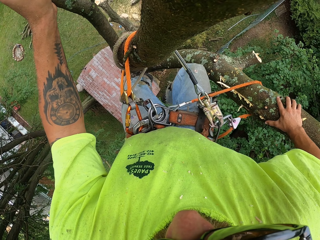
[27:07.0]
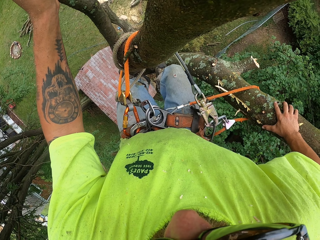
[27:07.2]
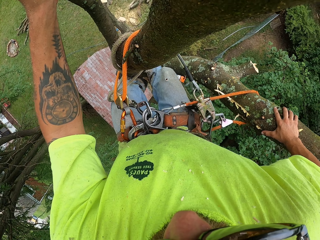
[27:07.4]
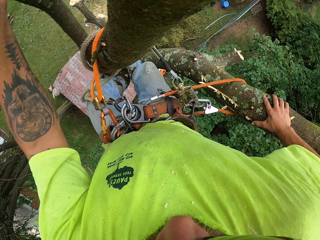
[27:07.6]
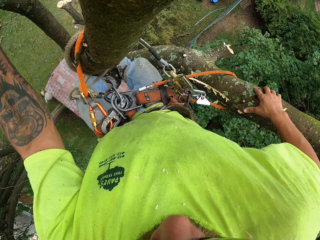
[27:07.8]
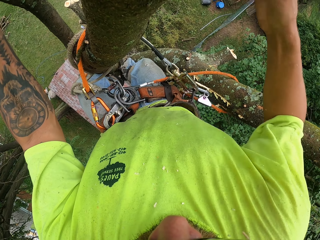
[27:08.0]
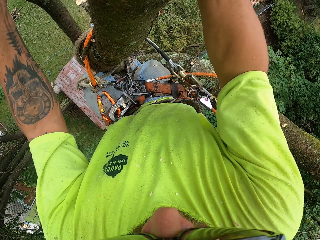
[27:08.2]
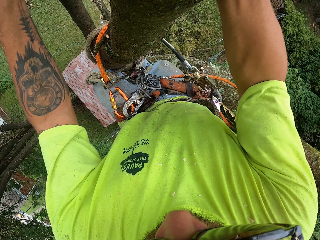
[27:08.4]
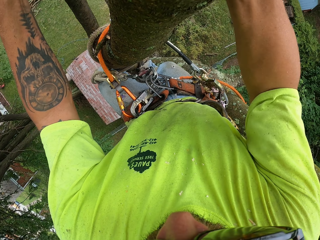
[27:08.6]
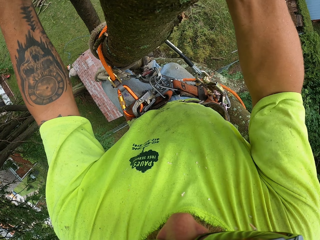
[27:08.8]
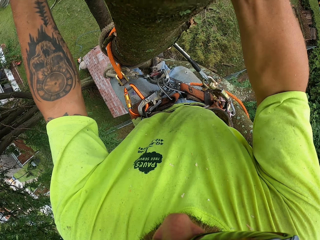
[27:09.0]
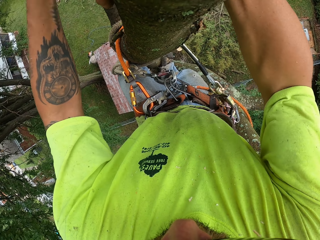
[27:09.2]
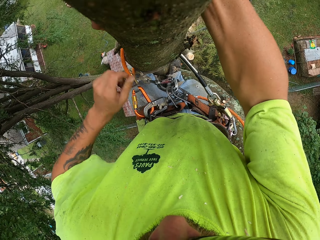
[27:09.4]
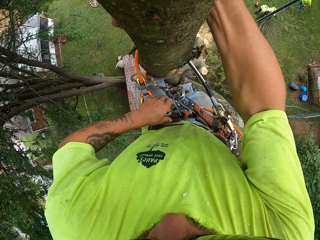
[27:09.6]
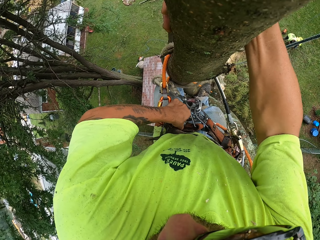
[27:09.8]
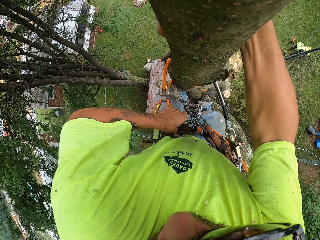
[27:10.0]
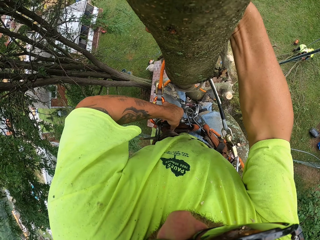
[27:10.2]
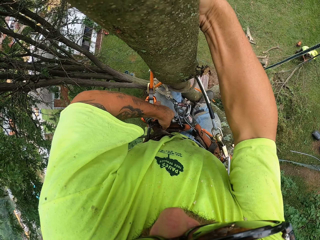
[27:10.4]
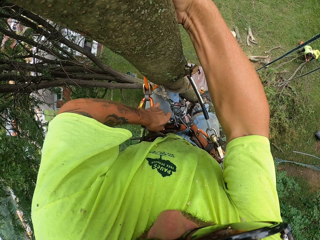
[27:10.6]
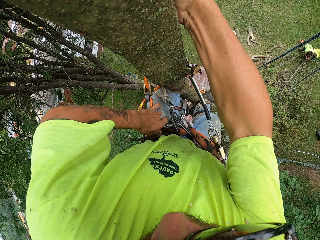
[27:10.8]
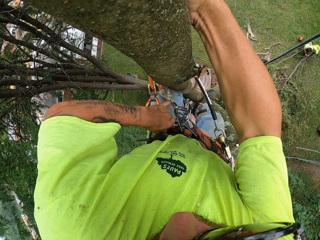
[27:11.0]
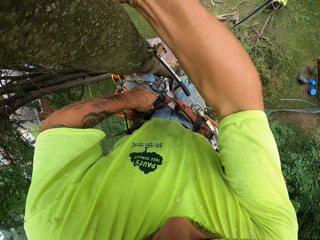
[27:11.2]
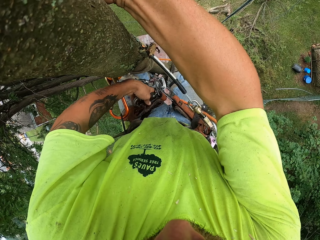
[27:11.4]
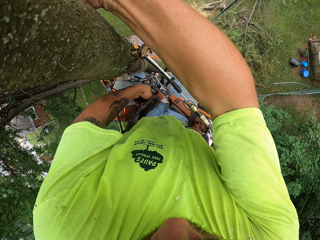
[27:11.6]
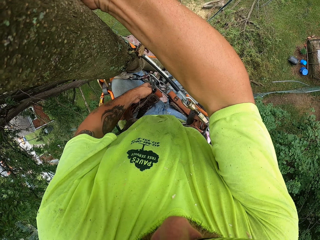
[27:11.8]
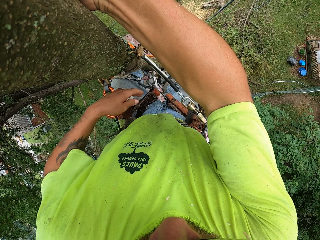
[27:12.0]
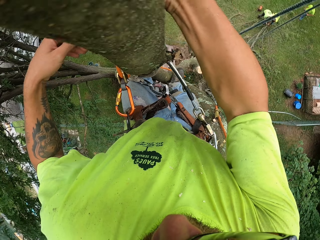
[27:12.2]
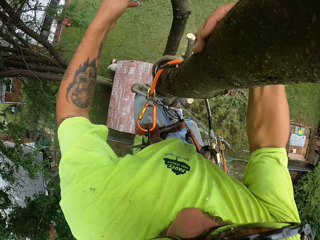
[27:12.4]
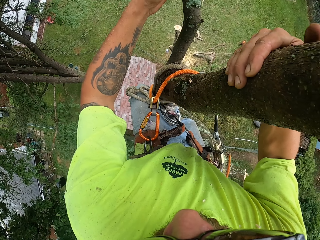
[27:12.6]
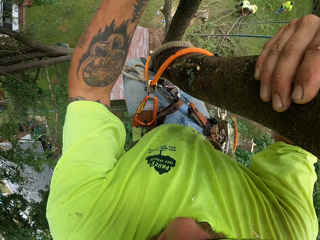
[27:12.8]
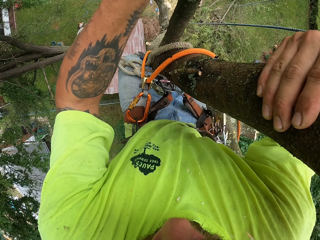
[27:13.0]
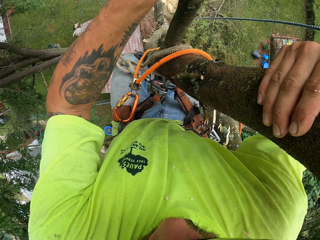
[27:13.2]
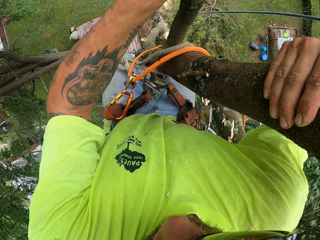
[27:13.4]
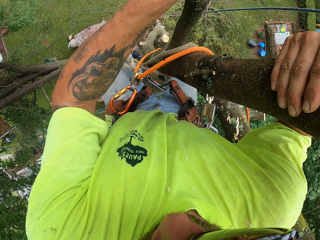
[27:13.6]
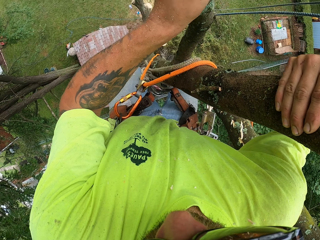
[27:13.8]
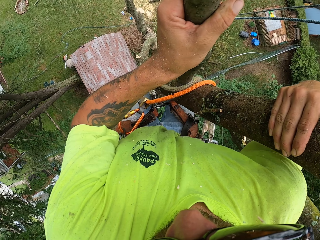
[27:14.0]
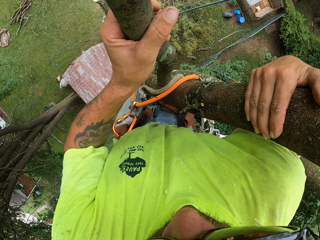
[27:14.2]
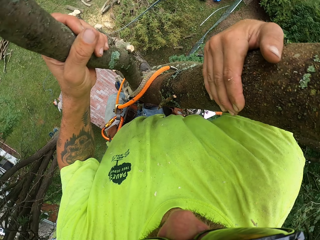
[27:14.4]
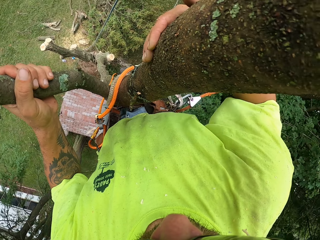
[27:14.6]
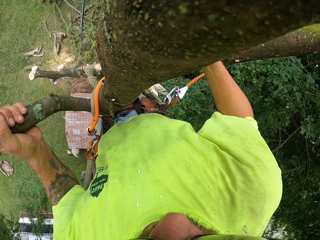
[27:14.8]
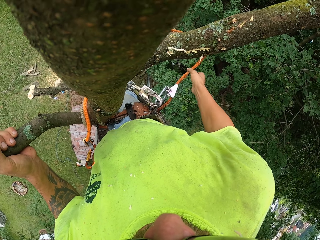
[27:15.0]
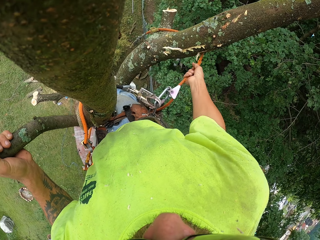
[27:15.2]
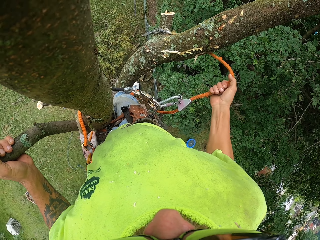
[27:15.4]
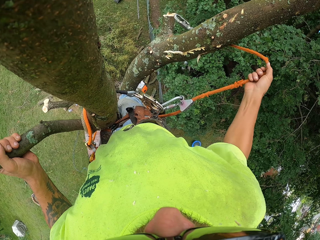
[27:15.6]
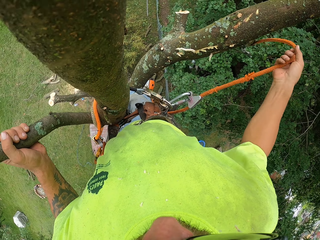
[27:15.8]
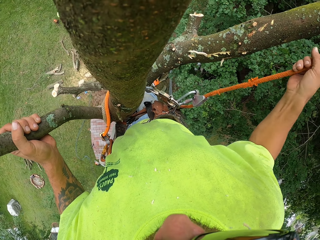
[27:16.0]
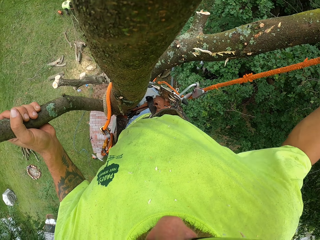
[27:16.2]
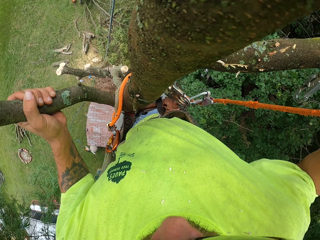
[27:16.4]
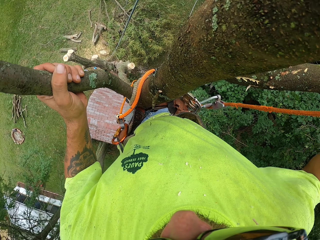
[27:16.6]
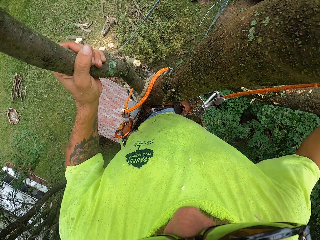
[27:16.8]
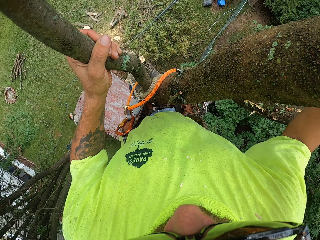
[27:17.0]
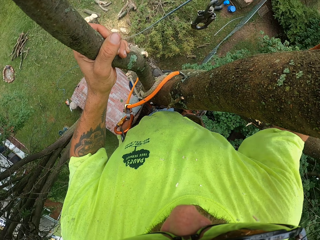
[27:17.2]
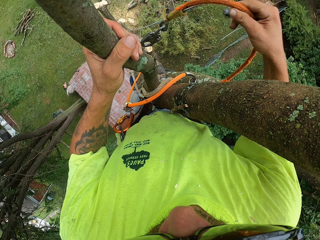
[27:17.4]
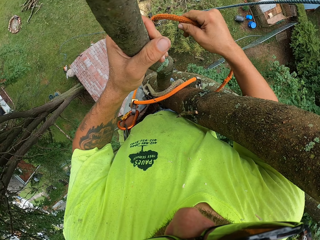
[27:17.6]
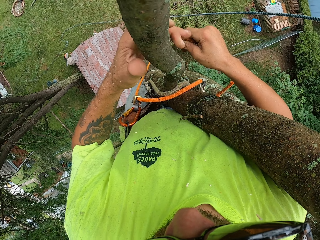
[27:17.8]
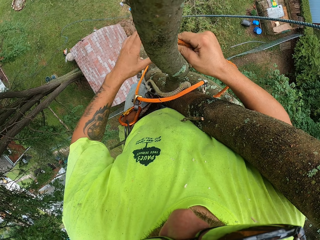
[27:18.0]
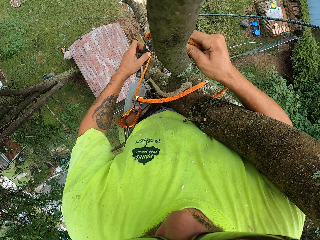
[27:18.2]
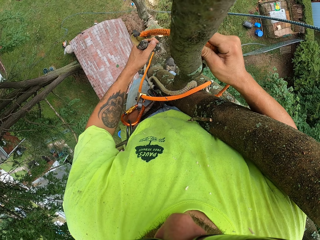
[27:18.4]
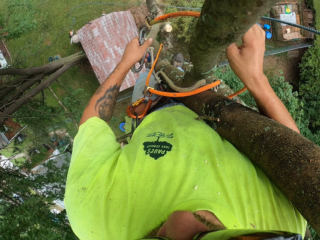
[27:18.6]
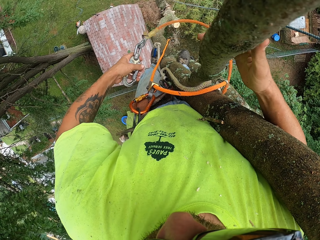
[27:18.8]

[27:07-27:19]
The camera wearer removes the hook rope from the tree climbing harness on his waist with his left hand. He holds the rope with the right hand.

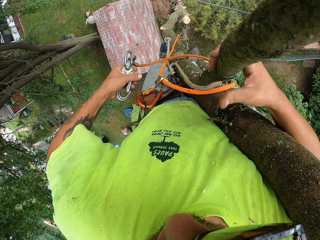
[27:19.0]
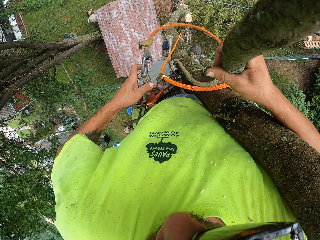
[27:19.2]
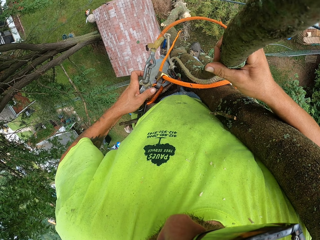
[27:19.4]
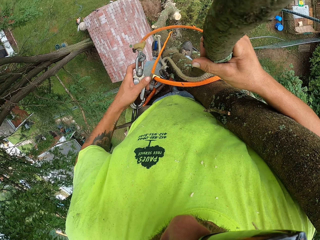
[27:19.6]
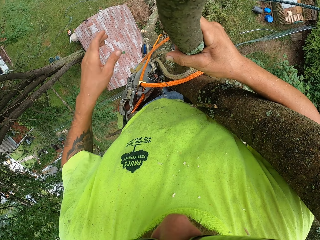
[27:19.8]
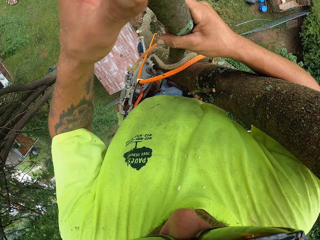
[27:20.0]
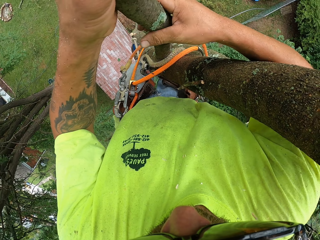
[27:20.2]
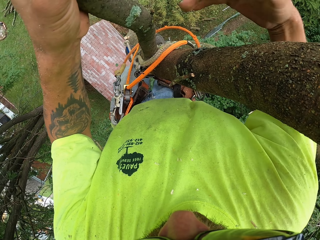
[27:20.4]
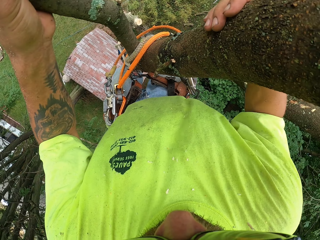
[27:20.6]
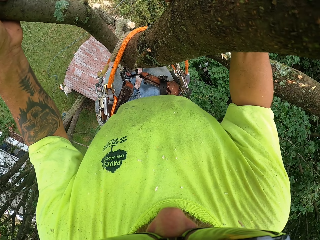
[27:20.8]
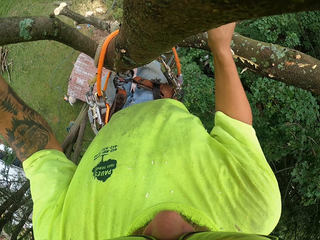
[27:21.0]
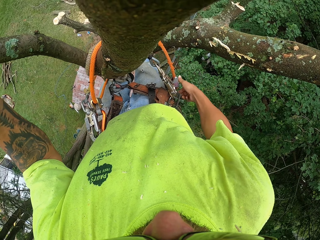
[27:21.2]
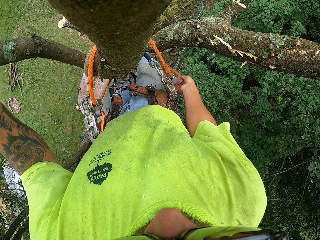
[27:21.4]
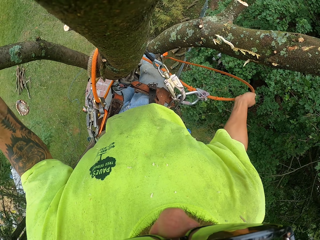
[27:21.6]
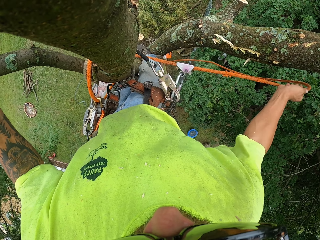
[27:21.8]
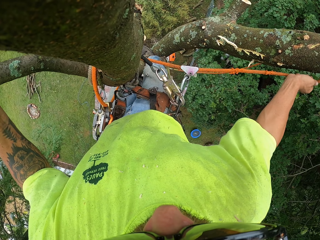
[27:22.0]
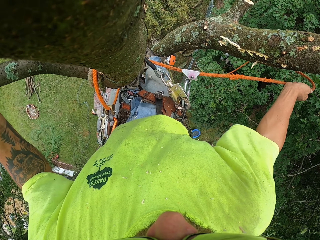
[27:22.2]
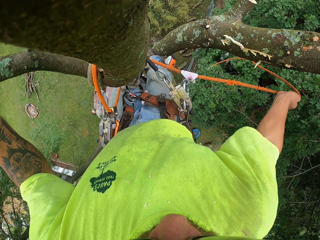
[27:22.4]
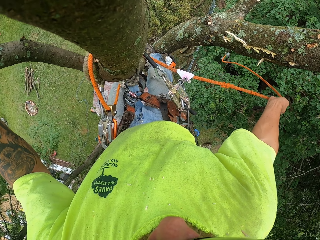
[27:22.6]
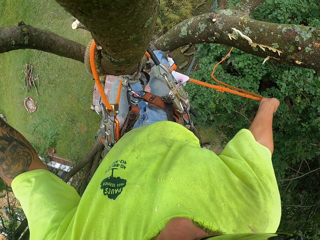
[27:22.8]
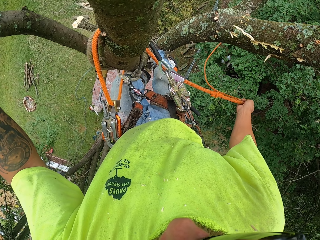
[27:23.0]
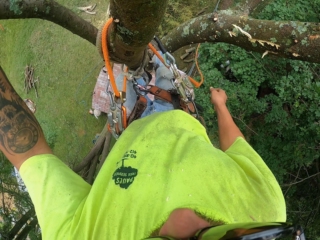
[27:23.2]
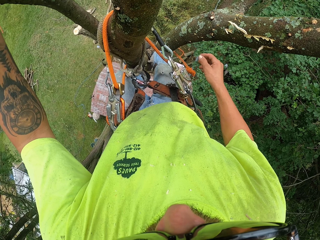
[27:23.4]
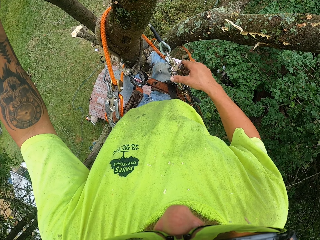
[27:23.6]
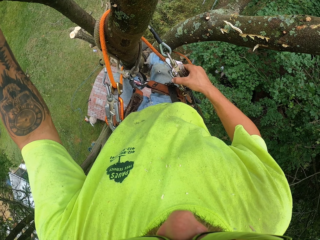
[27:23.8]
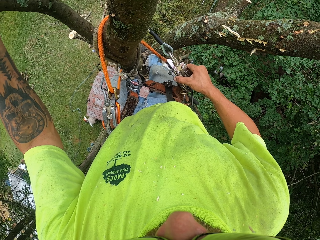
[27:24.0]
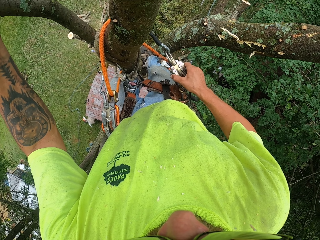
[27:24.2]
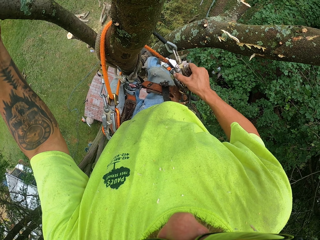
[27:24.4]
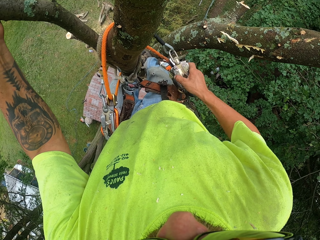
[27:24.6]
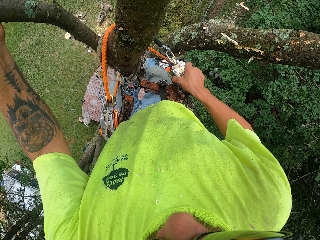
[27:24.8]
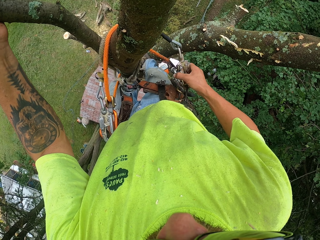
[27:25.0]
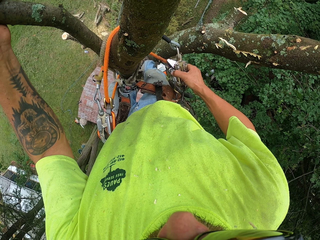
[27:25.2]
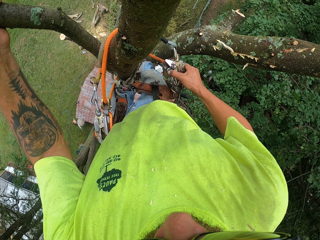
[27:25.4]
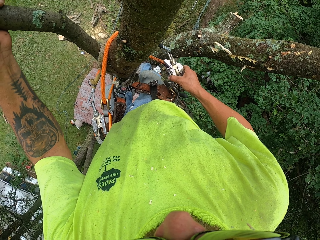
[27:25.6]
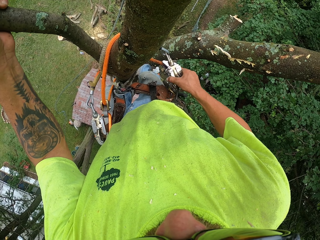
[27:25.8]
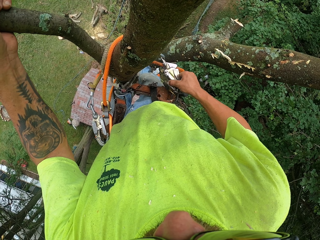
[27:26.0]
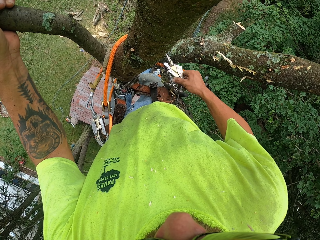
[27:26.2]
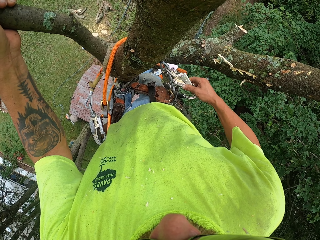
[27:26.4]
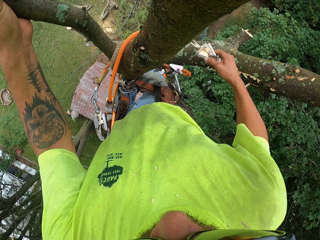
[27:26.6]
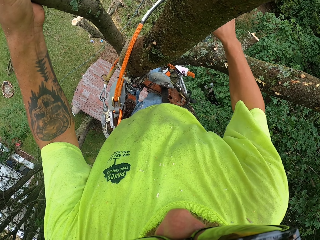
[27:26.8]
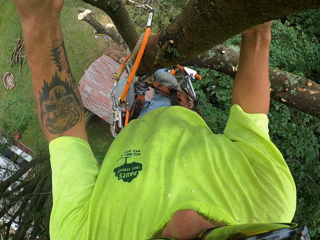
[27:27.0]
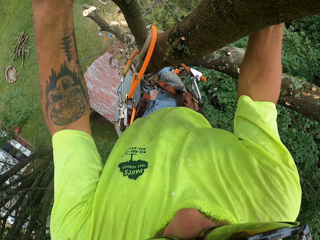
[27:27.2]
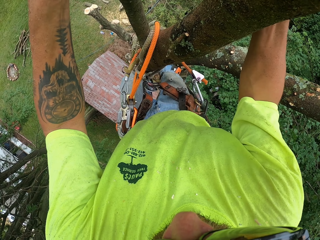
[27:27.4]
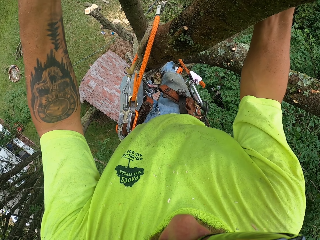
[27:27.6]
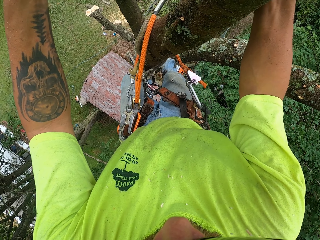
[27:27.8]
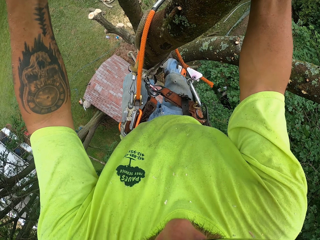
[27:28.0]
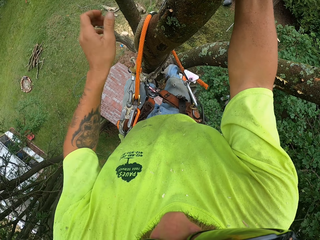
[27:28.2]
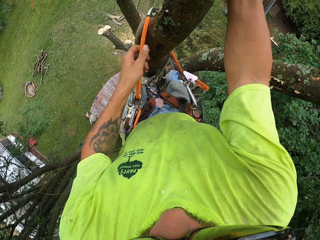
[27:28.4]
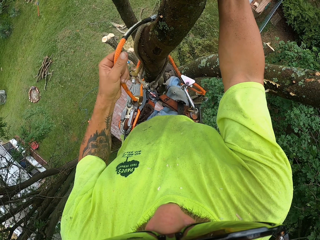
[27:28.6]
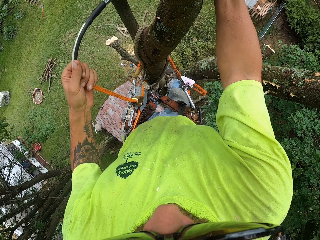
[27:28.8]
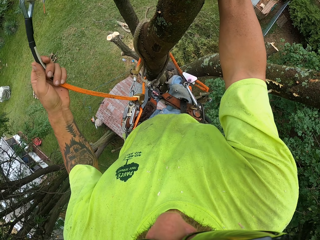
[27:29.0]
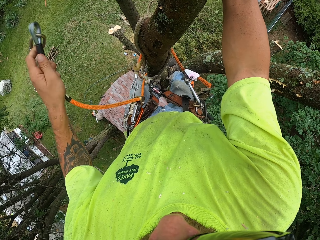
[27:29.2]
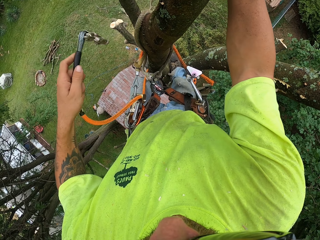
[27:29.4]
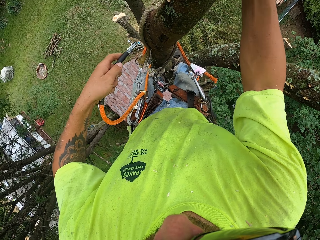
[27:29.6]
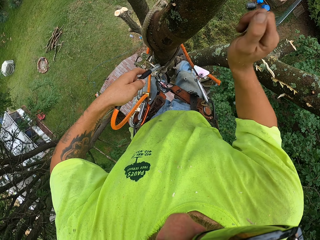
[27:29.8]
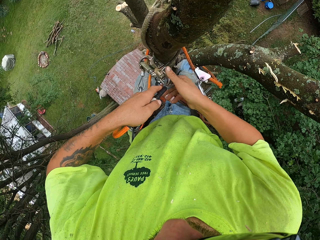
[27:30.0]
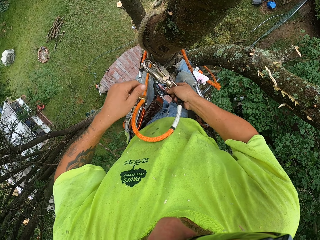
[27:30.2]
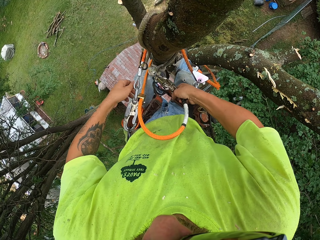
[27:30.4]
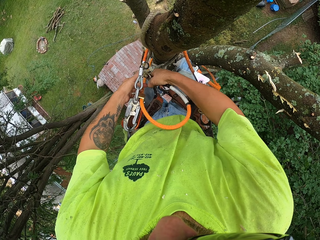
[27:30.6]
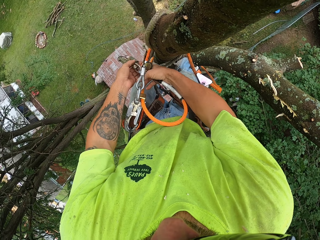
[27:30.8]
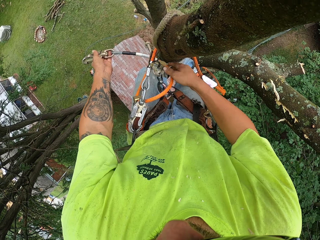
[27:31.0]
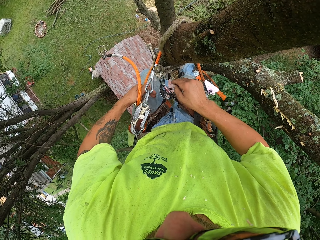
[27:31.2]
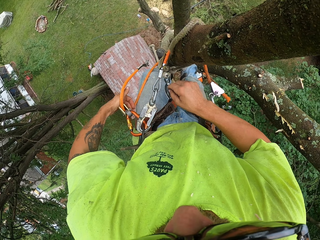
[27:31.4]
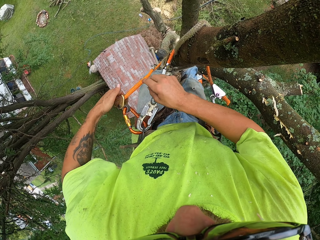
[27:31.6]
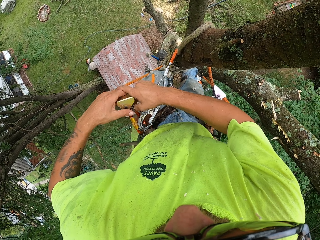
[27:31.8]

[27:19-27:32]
The camera wearer unbuckles the rope from the tree. He unbuckles the rope with the left hand. He holds the tree again. He buckles the rope on his waist using both hands.
